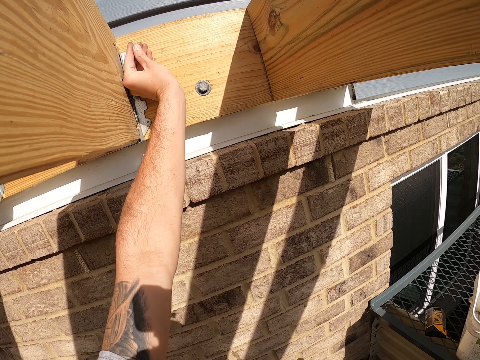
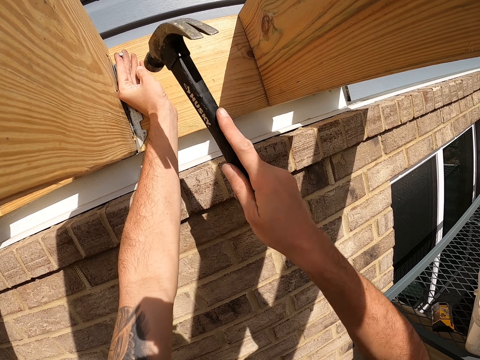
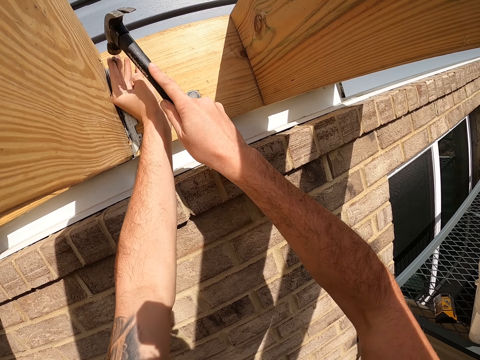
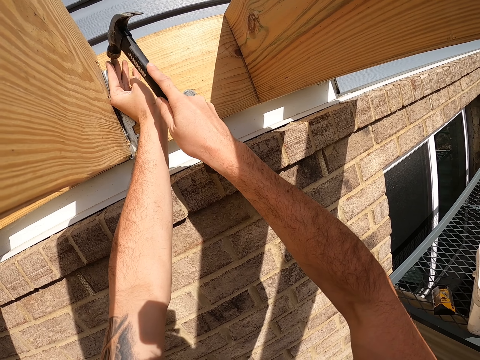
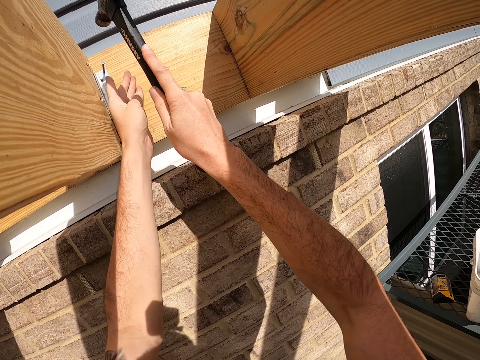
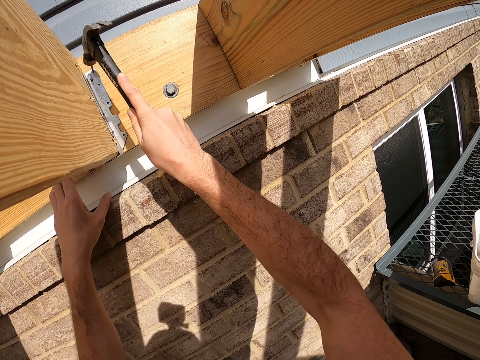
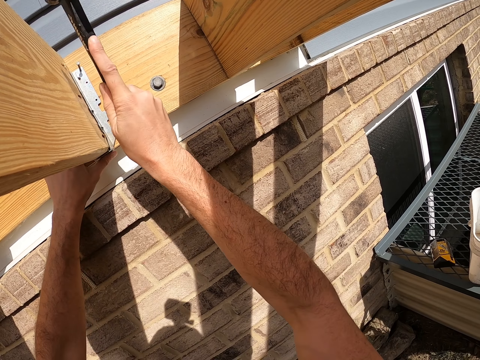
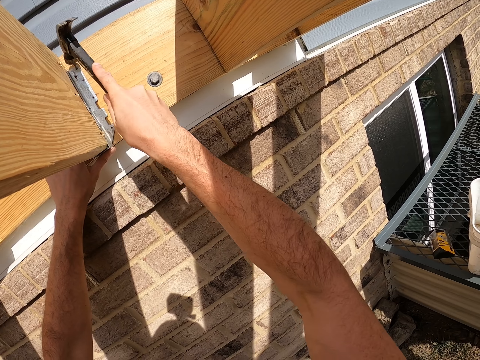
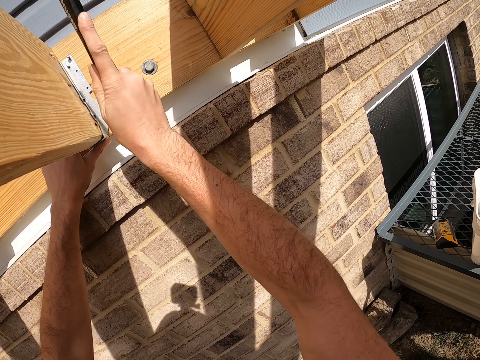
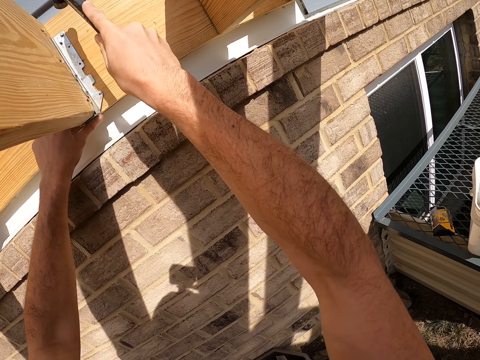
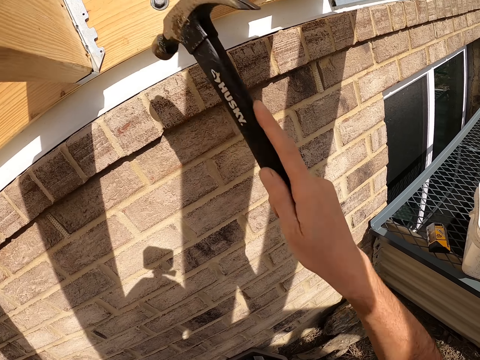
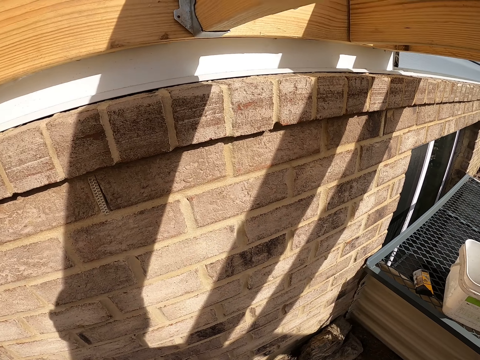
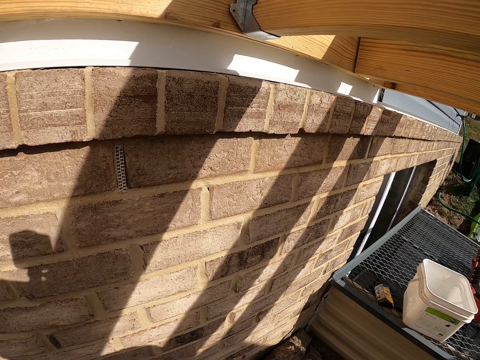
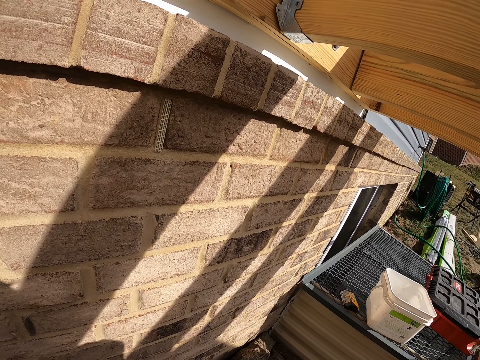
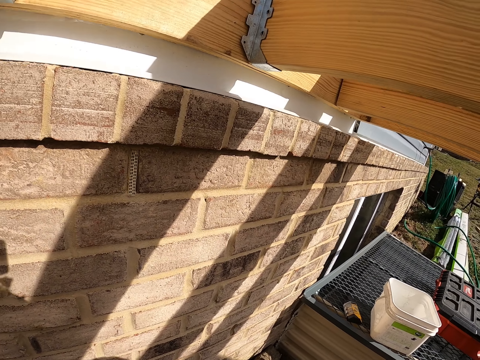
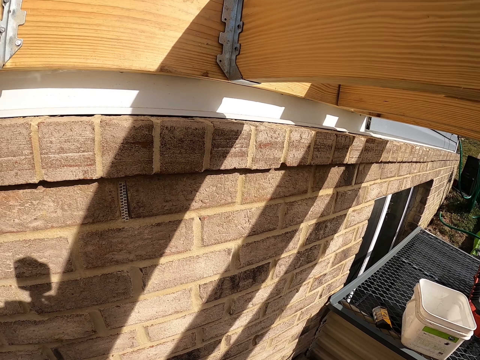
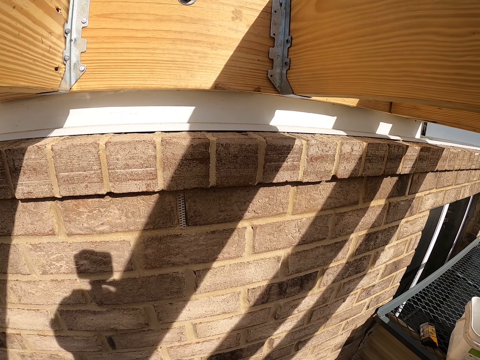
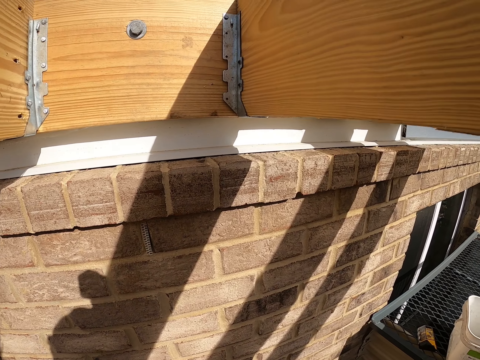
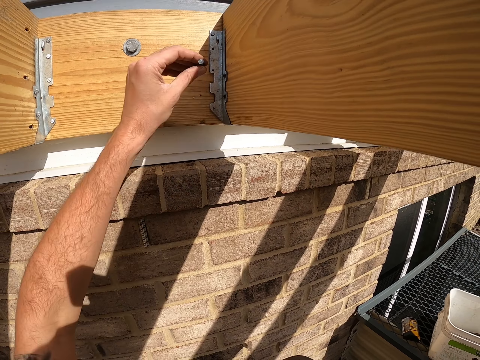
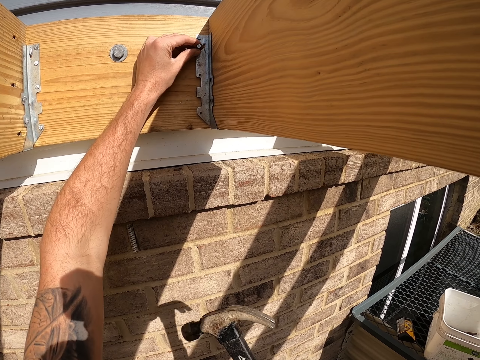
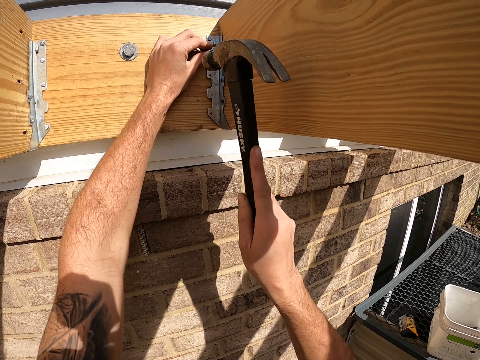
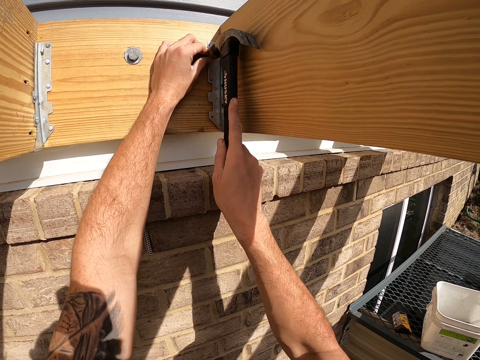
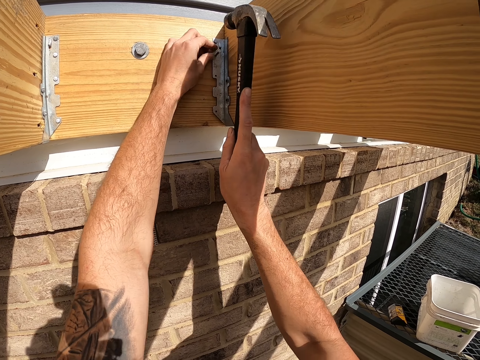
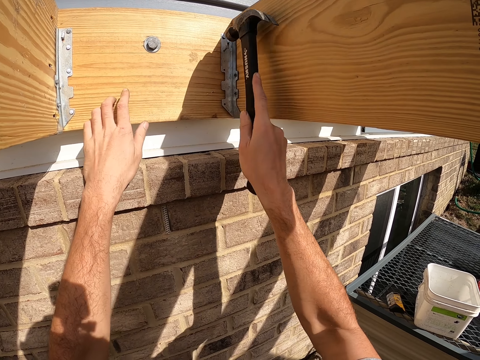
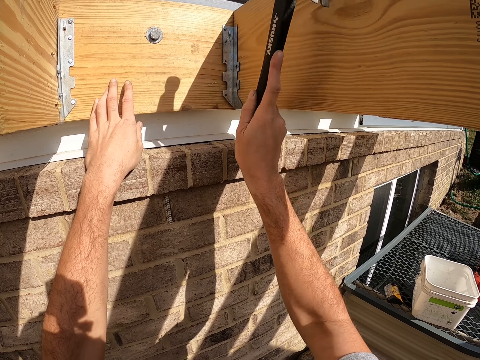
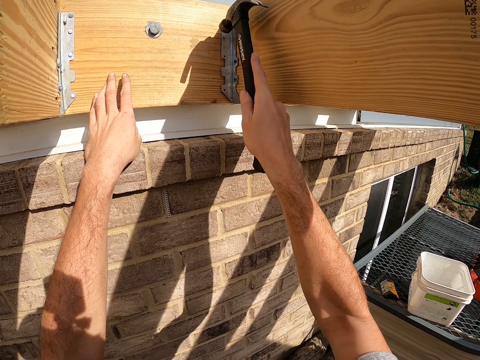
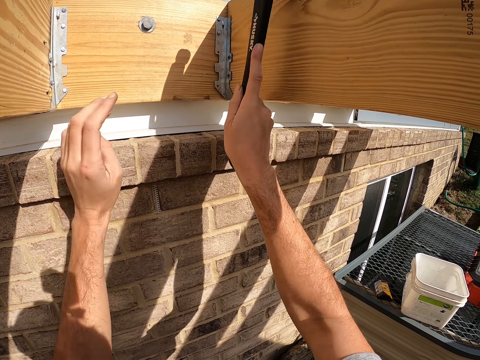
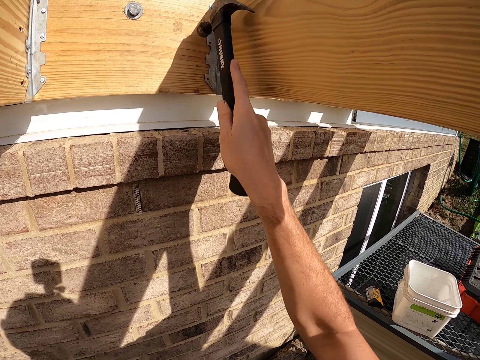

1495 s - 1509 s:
The camera wearer places the nail on the metal. They hit the nail with a hammer. They hammer the nail. They place the nail on the metal. They hold the nail. They hit the nail with the hammer.

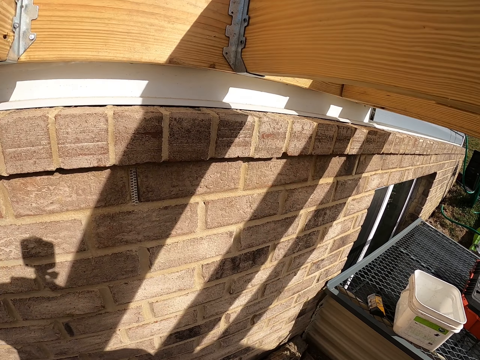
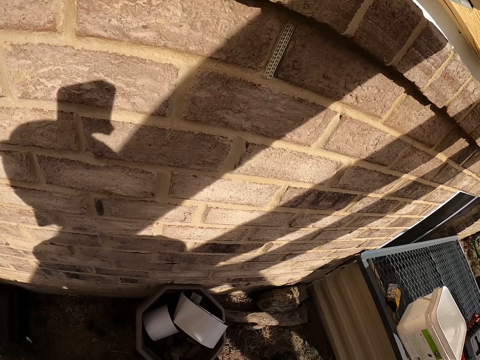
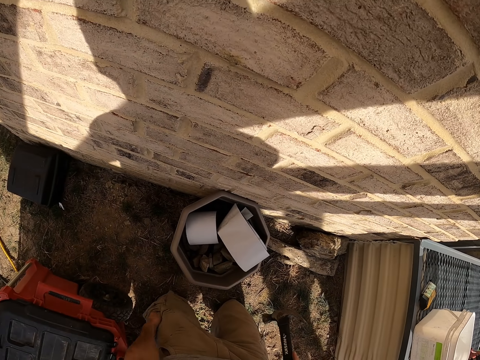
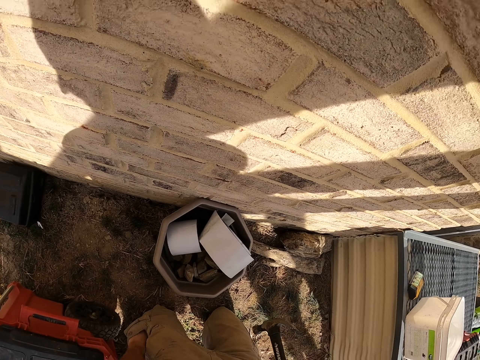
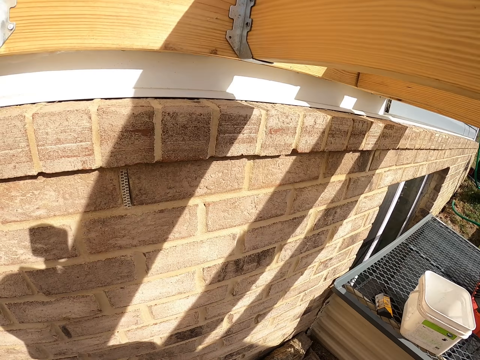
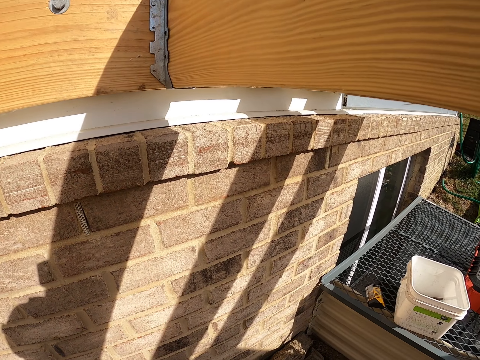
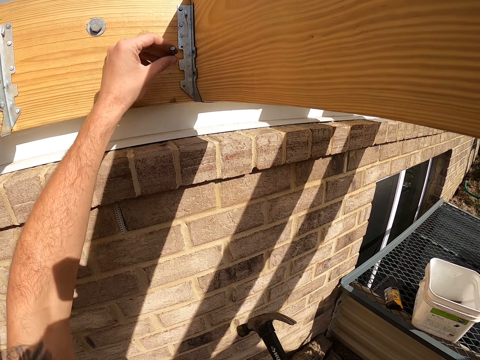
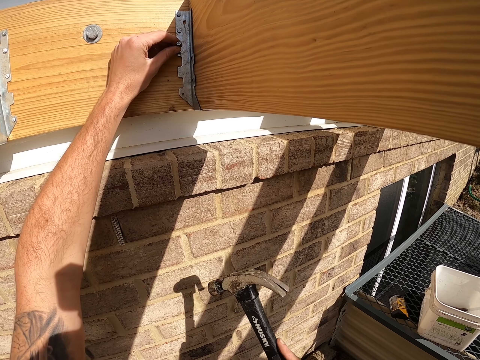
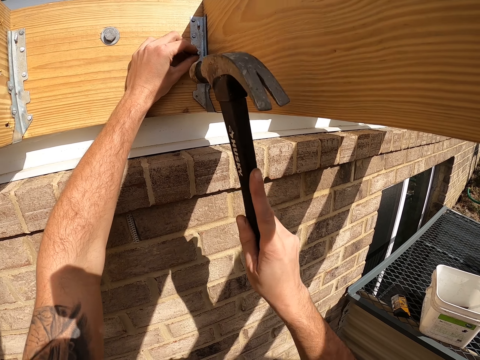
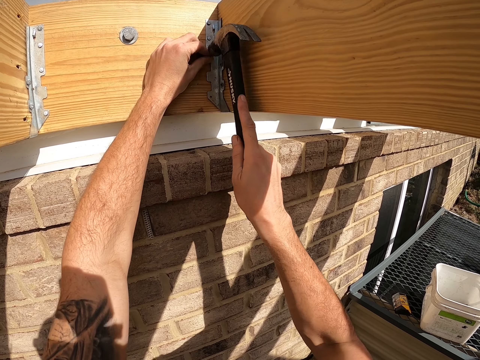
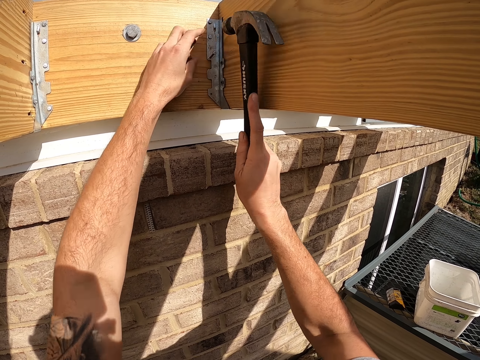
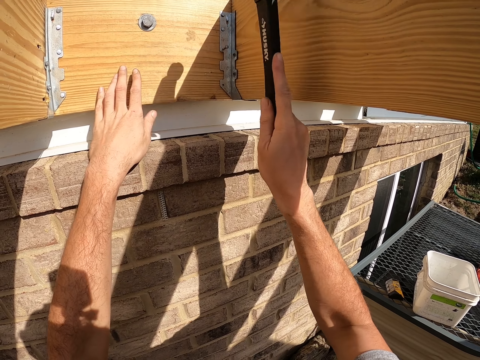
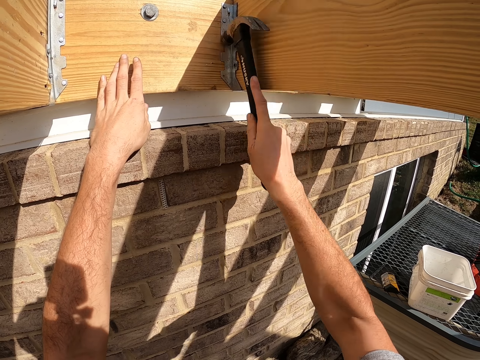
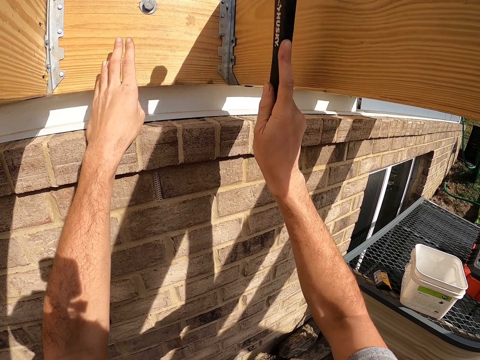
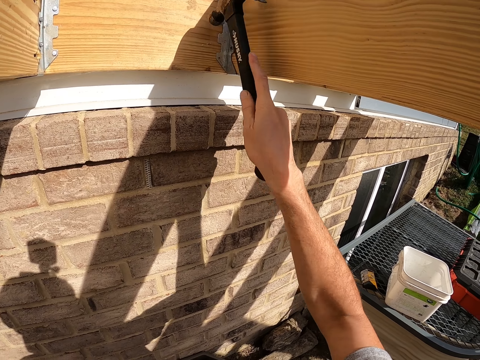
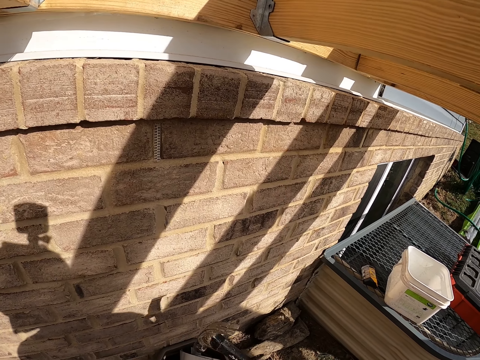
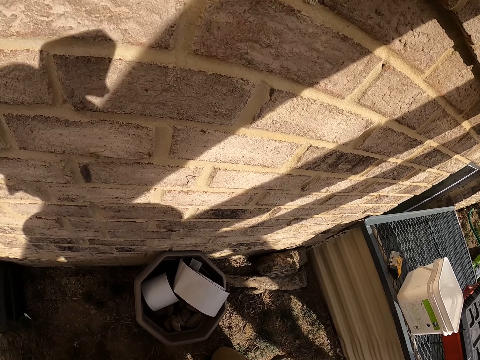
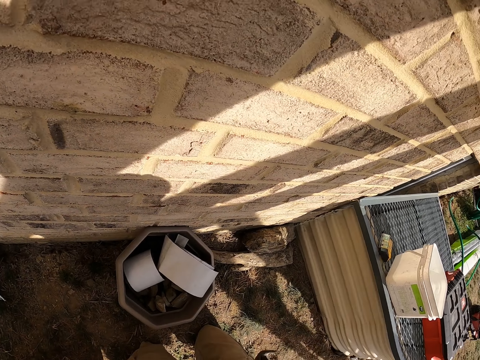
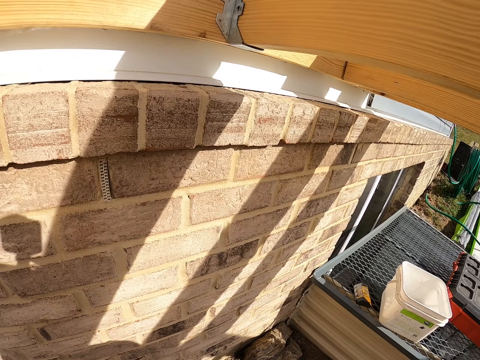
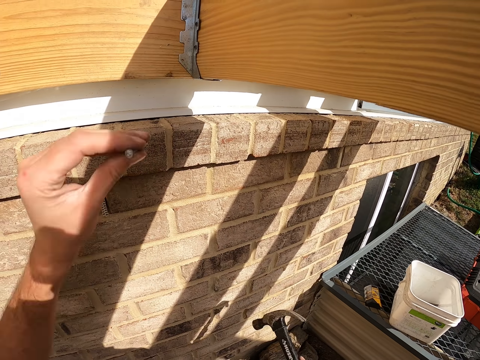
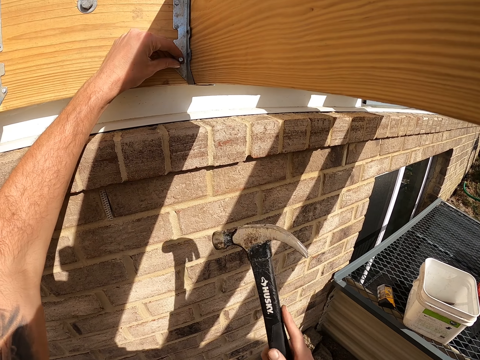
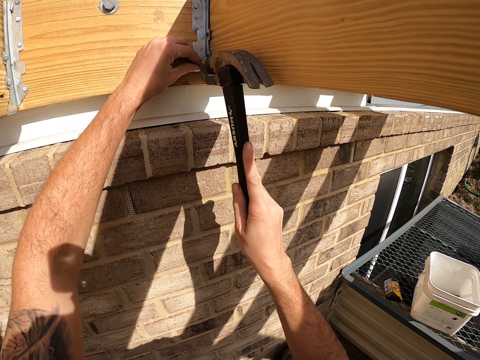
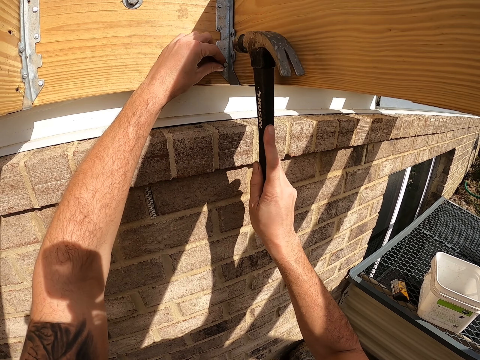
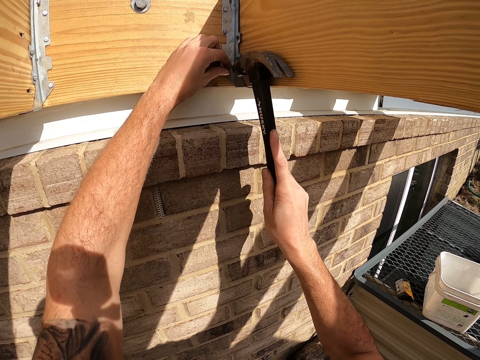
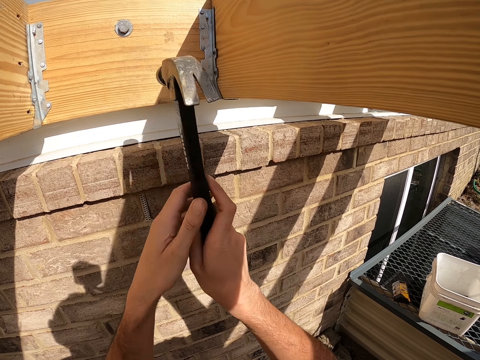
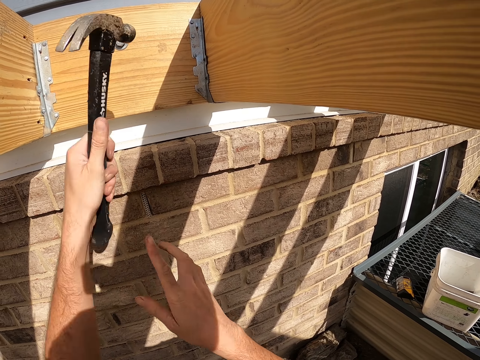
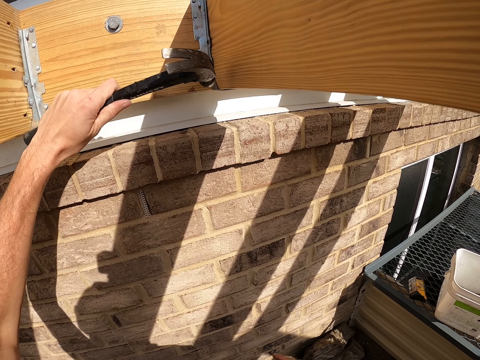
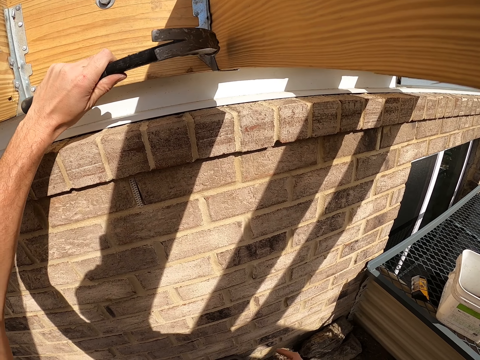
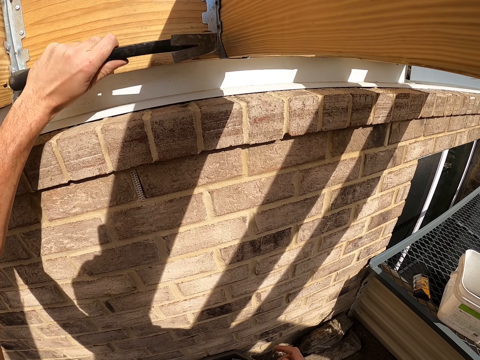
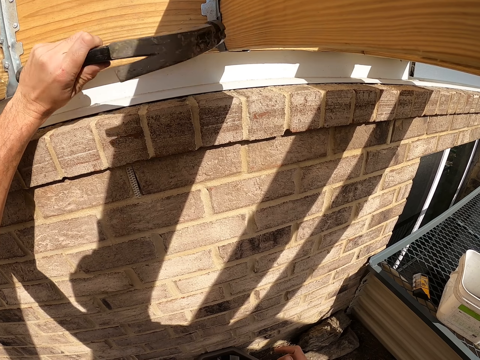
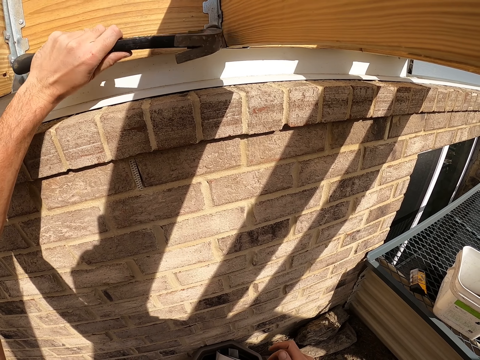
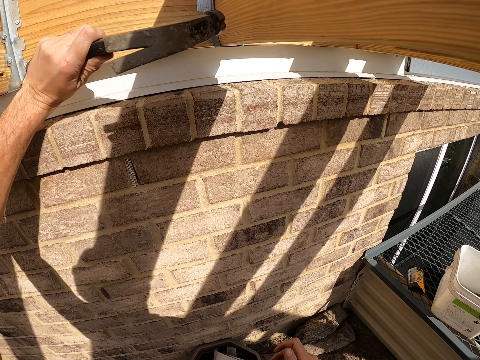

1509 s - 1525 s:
The camera wearer places a hand on his pocket. He places the nail on the metal. He holds the nail. He hits the nail with a hammer. He places the nail on the metal. He hits the nail with the hammer. He turns the hammer on his left hand. He hits the nail with the hammer.
